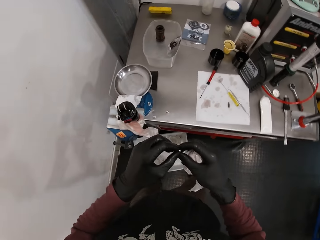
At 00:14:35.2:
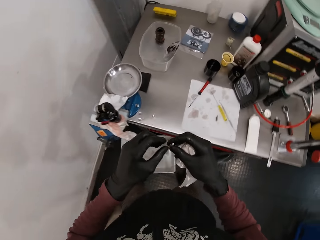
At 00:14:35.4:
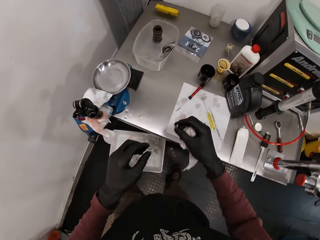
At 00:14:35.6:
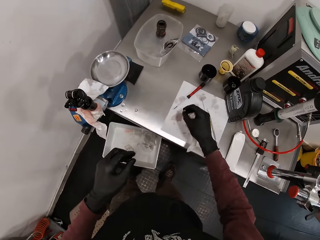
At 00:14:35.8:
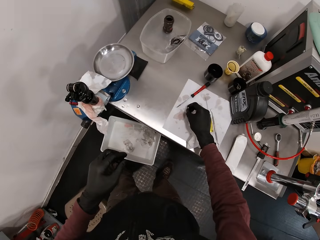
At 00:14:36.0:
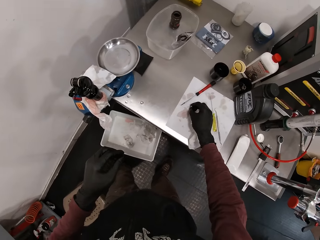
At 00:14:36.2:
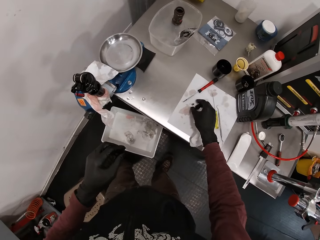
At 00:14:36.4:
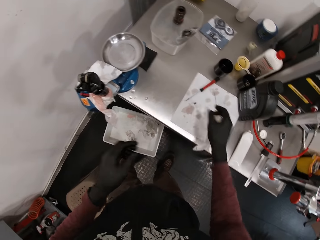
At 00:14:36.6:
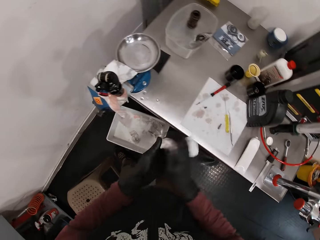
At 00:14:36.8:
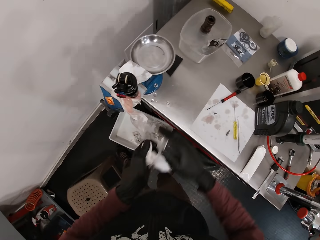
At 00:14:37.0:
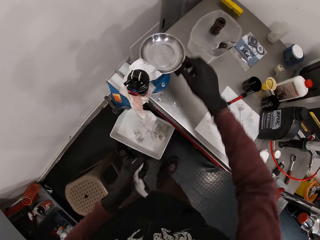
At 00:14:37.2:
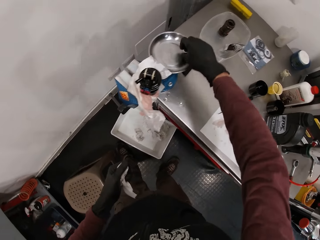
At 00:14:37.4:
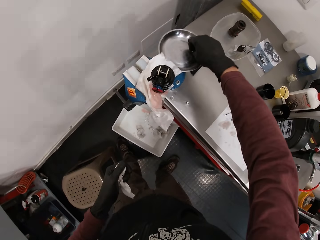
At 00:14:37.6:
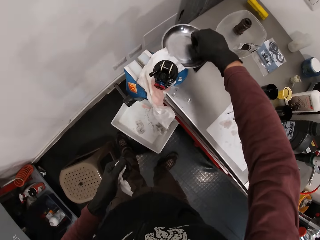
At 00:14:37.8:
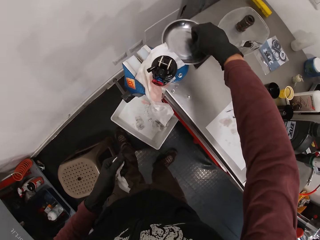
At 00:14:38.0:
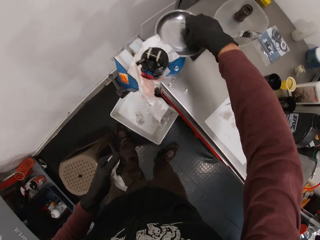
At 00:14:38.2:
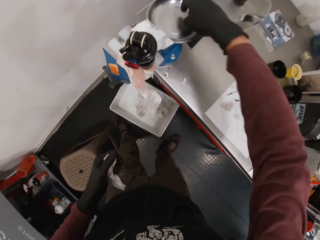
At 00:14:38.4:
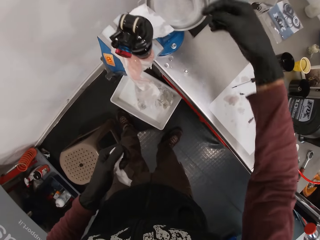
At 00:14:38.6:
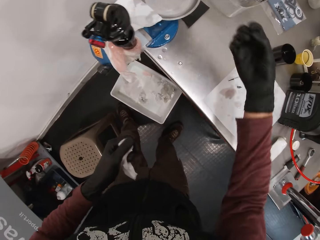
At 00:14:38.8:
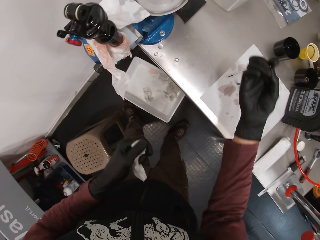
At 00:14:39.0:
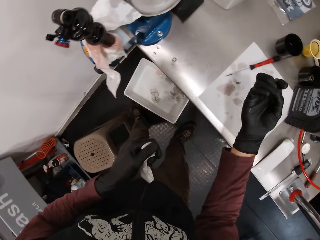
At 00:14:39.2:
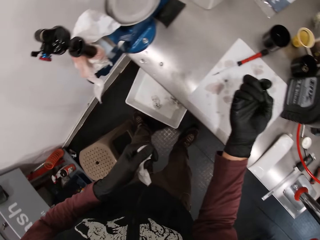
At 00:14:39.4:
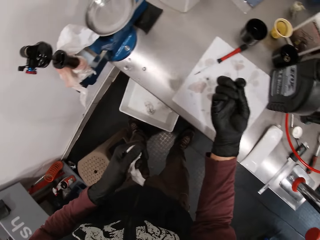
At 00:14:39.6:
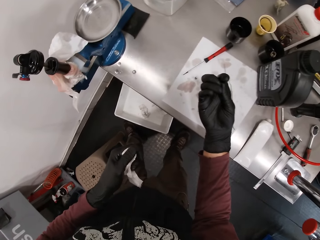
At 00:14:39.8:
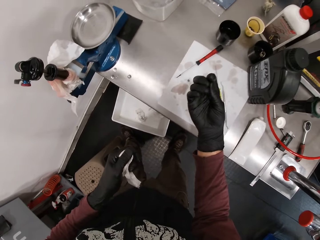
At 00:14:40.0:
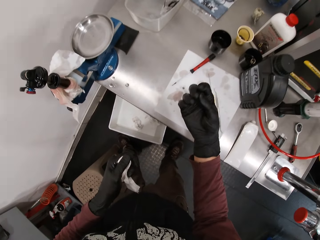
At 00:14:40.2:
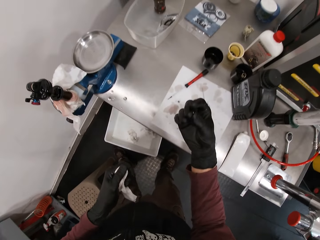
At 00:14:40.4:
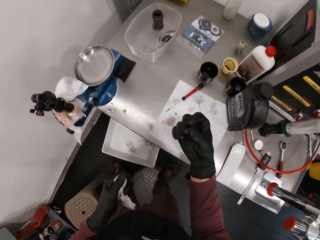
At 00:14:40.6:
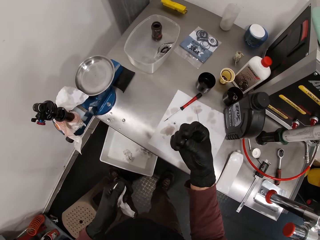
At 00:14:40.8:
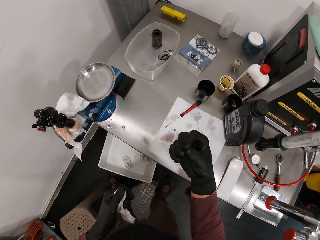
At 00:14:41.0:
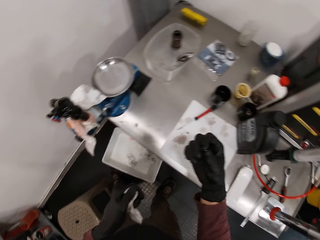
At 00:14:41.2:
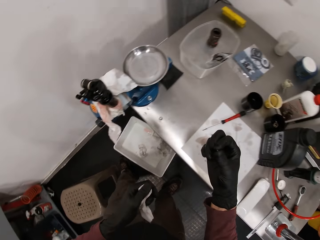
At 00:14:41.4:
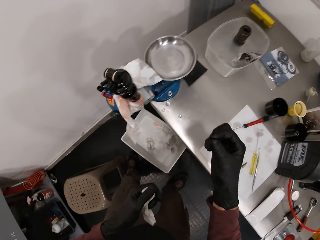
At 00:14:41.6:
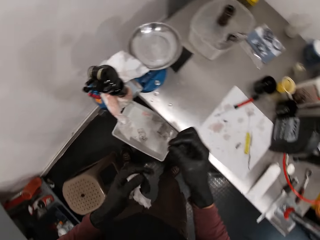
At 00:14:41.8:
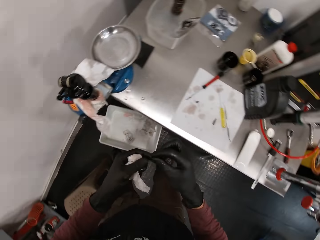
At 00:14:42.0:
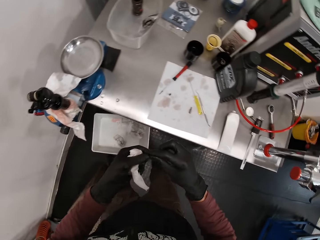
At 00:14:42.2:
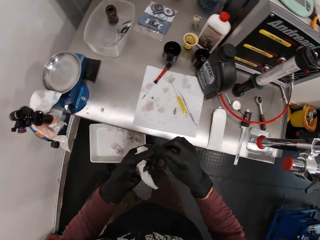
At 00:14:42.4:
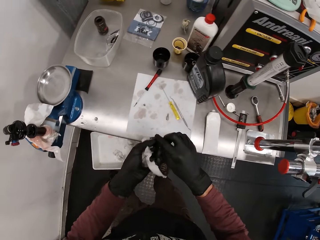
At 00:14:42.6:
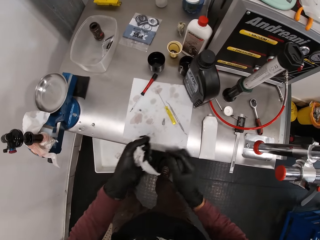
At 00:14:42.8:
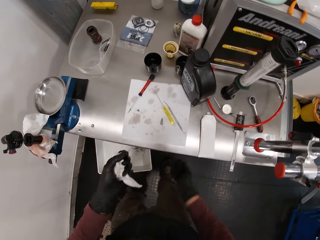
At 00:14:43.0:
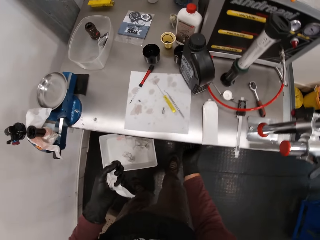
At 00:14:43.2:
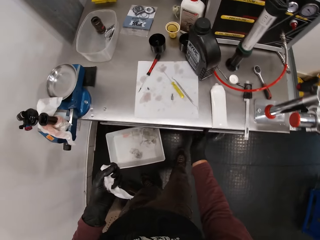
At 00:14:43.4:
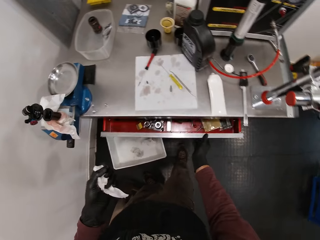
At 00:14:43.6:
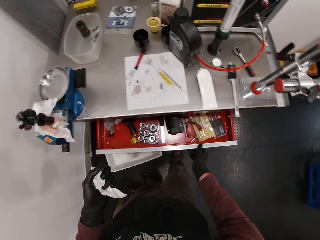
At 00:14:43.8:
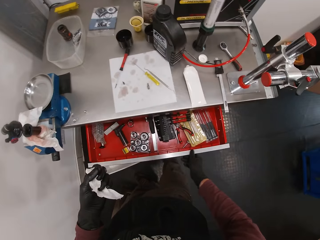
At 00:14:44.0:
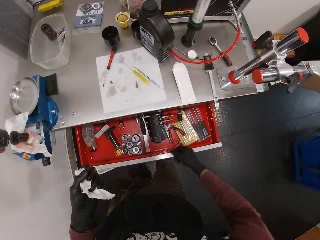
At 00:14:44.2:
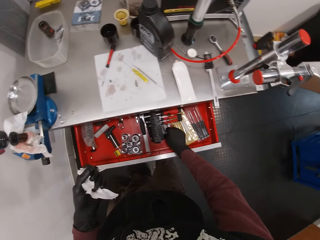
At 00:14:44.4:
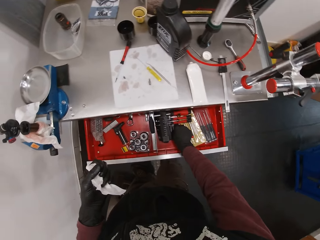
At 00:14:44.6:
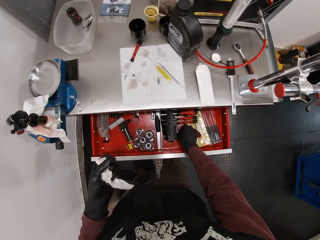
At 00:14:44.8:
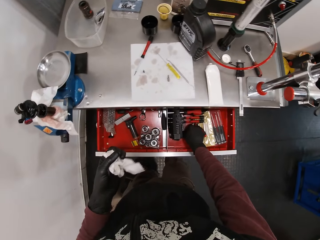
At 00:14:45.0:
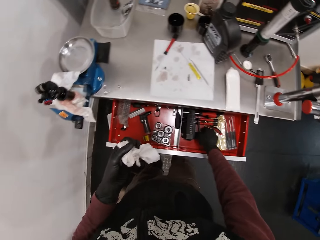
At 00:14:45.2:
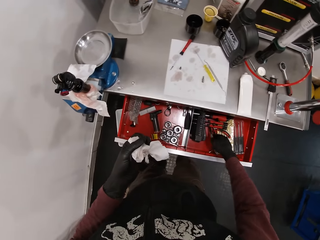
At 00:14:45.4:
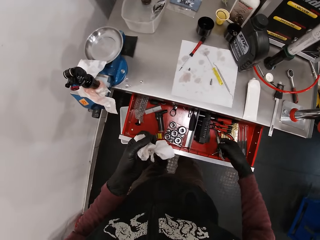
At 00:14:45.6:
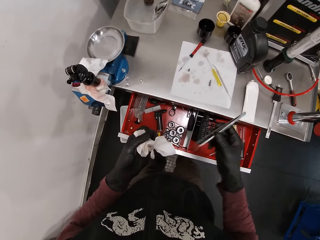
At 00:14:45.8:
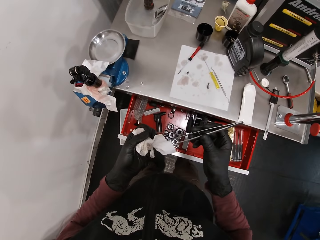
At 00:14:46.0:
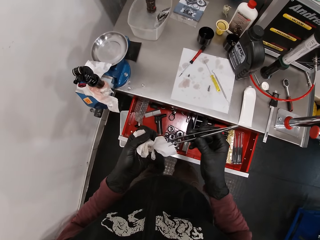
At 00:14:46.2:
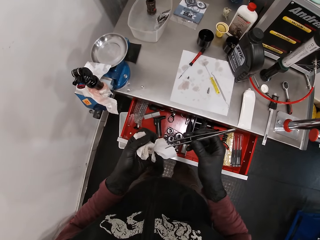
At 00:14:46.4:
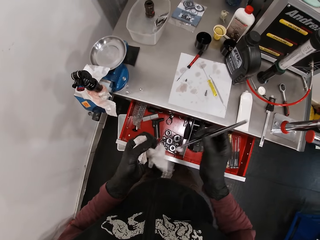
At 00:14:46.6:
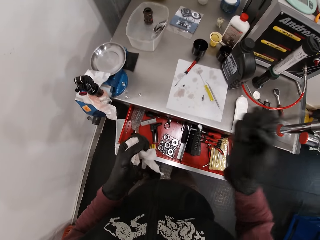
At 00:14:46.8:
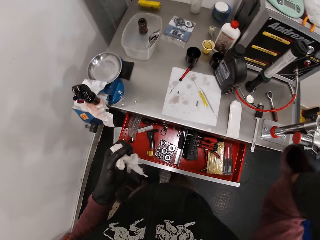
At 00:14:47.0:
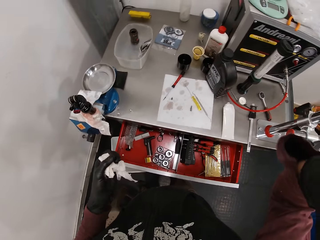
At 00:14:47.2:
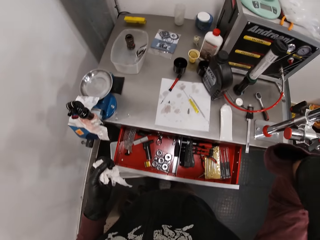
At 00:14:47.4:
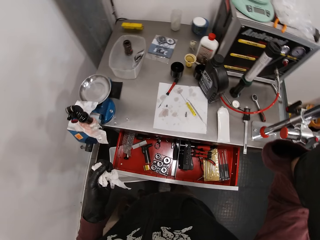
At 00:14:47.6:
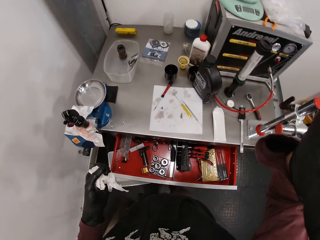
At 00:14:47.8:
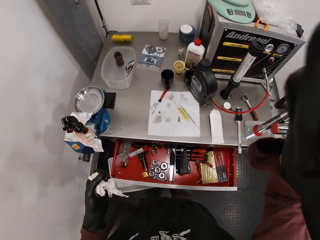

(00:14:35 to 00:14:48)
The camera wearer drops the detachable screwdriver head on the table from his right hand. He transfers the wipe paper to the left hand. He holds the paper with both hands. He holds the paper with his left hand. He picks up a bolt or bearing ball from the scale on the table with his right hand. He adjusts the bearing ball in the right hand. He holds the bolt with both hands. He holds the bolt with his left hand. He opens the drawer in the table with his right hand. He picks up a tong from the drawer in the table with his right hand. He cuts the paper in his left hand with the tong in his right hand. He adjusts the camera on the head. He touches the camera on his head with his right hand.
